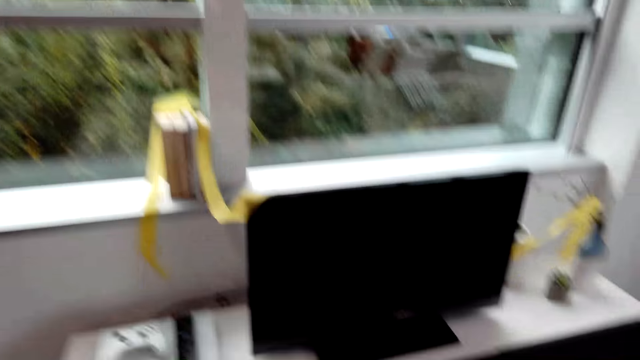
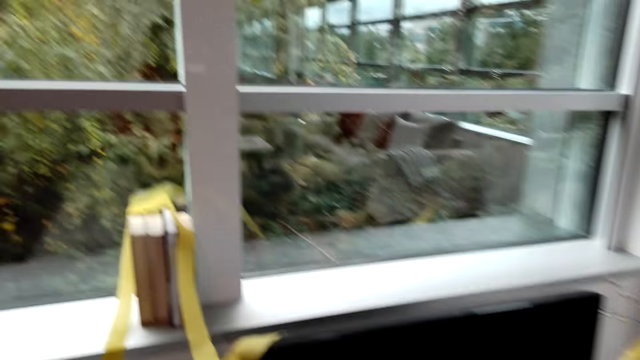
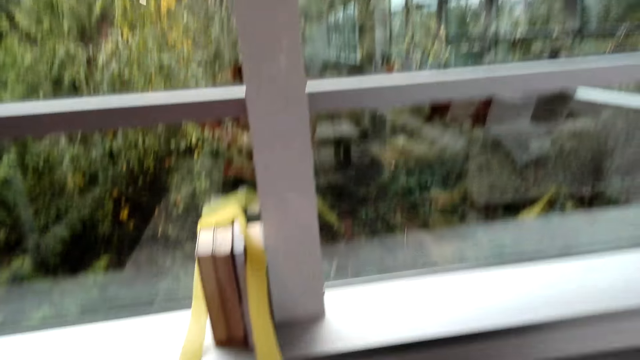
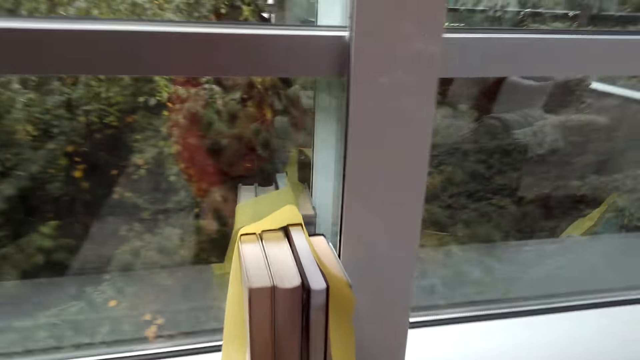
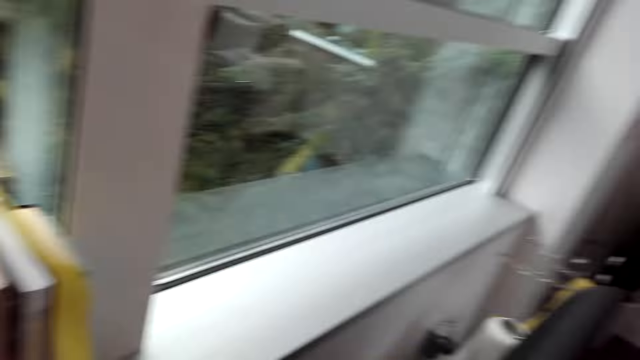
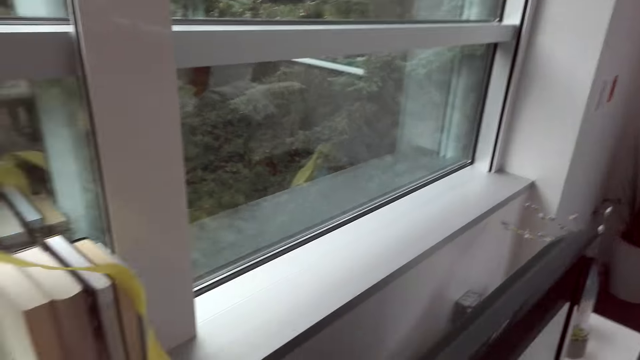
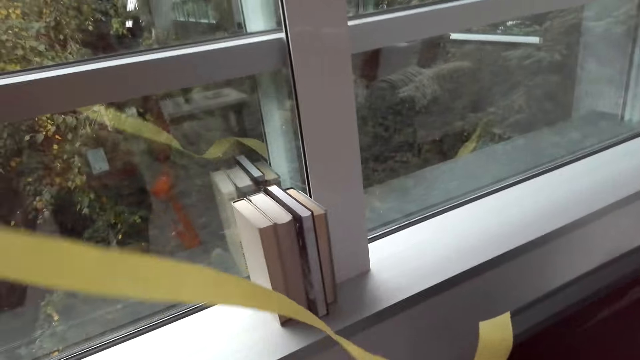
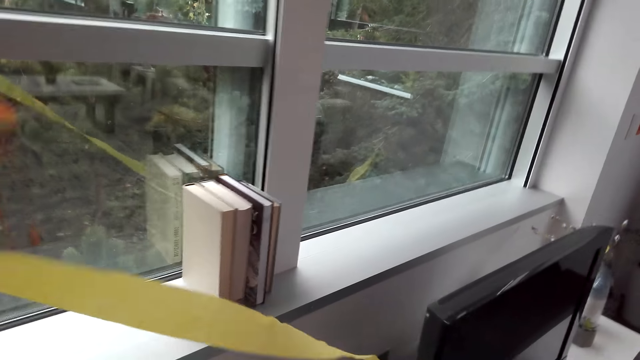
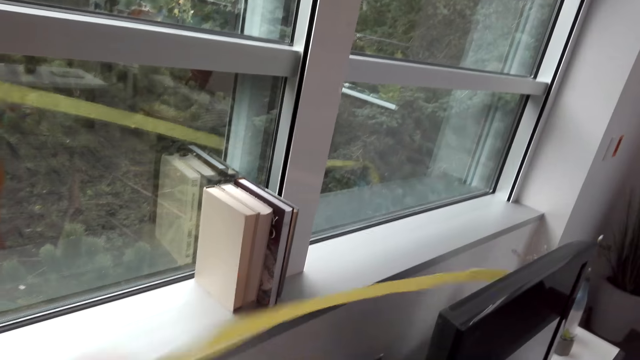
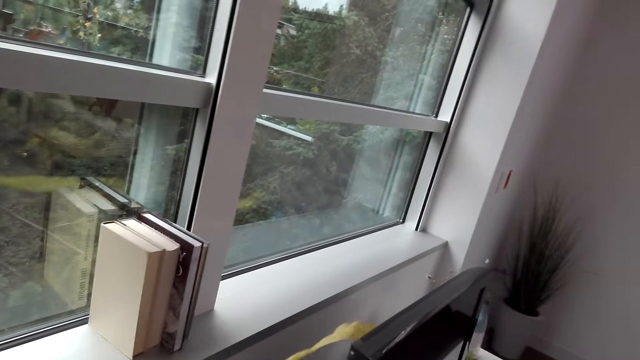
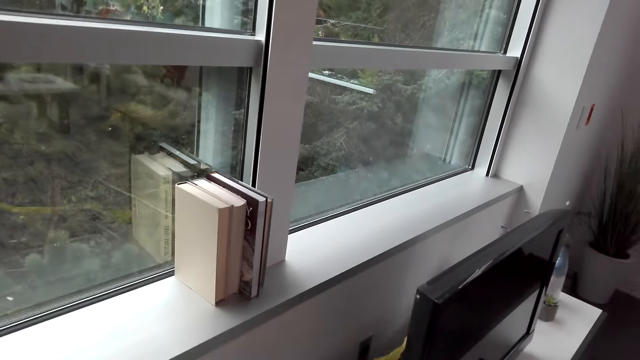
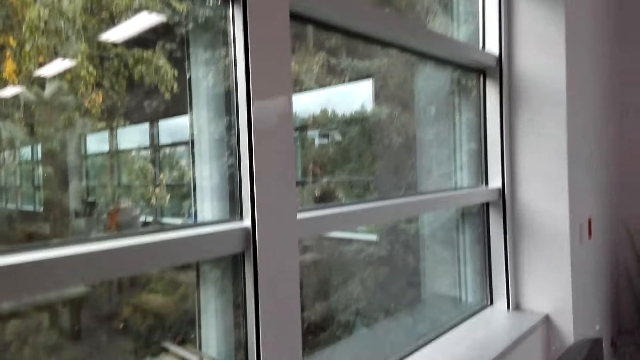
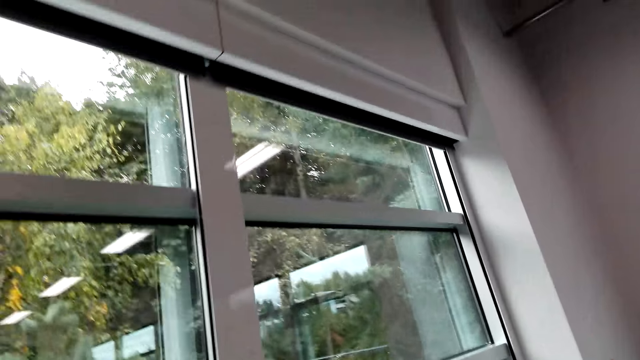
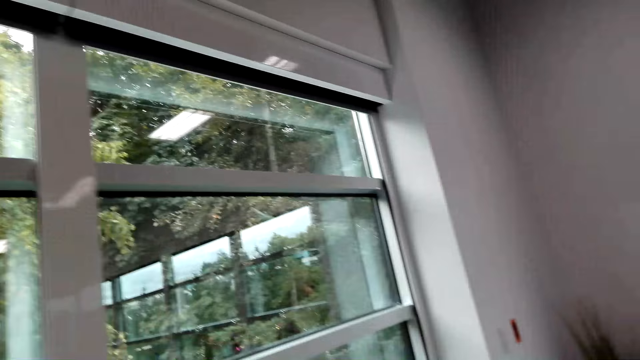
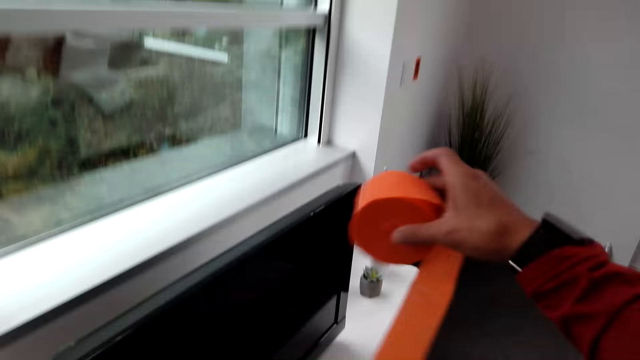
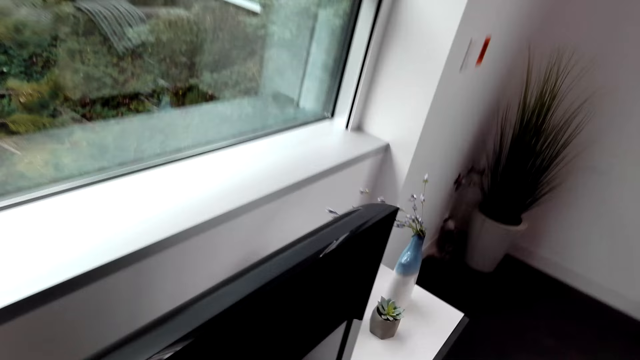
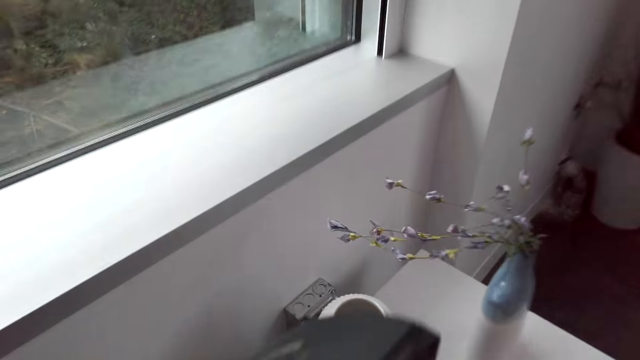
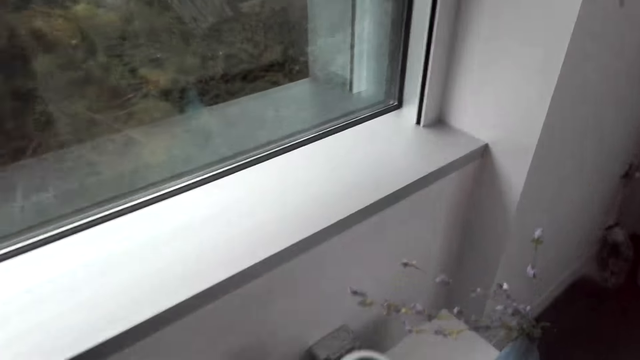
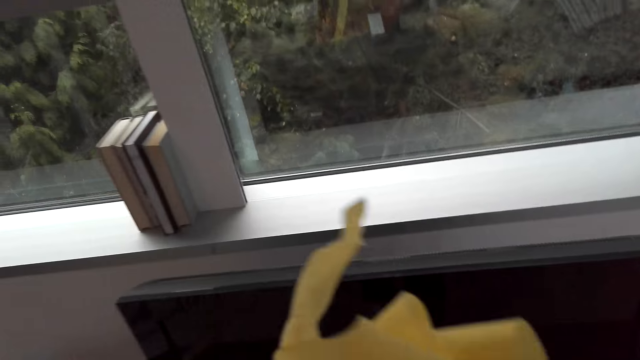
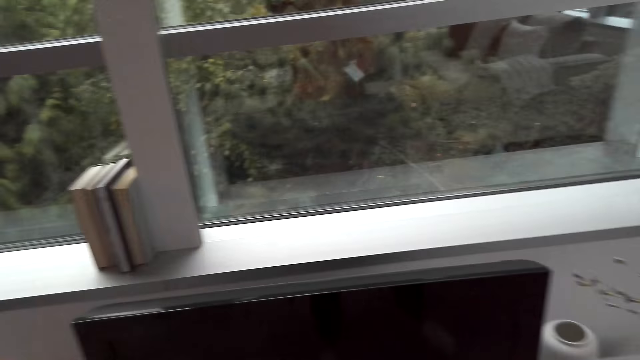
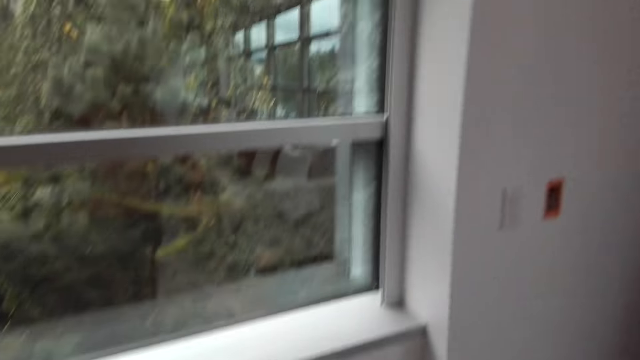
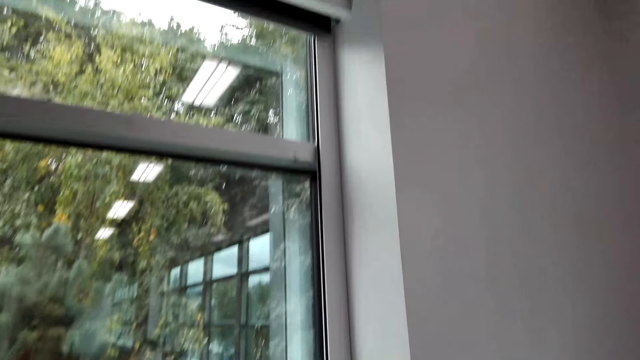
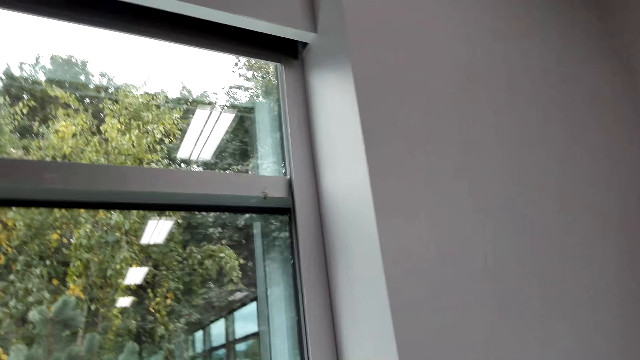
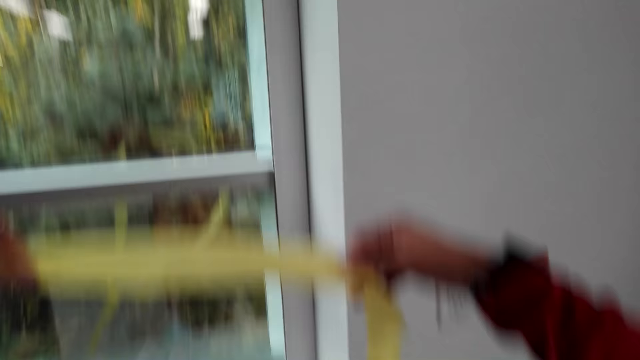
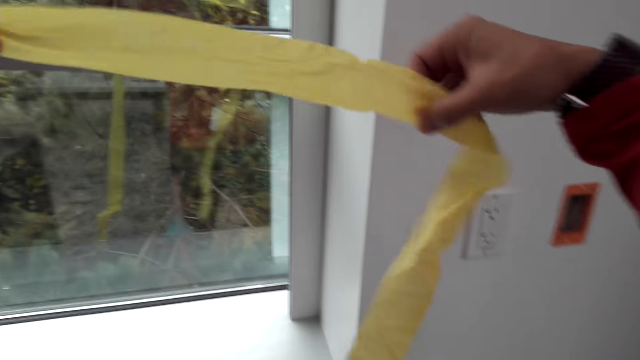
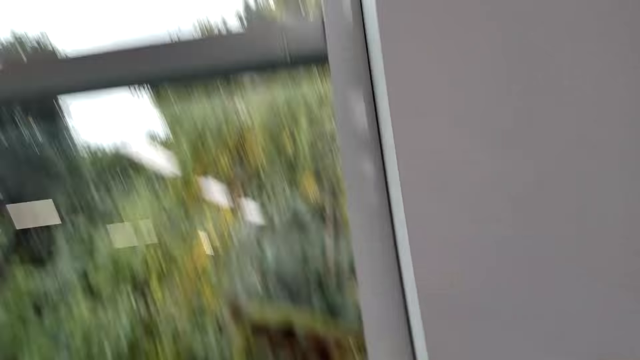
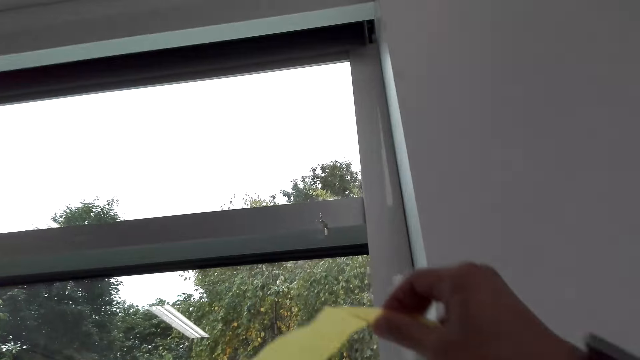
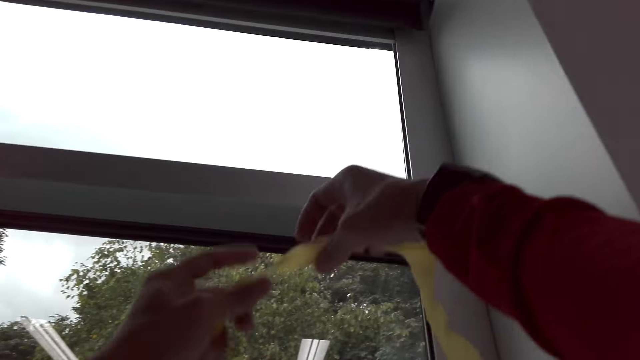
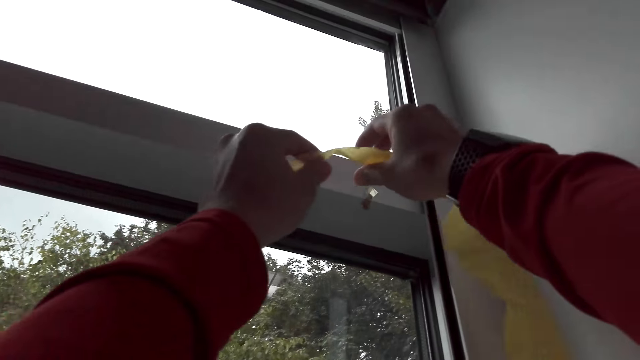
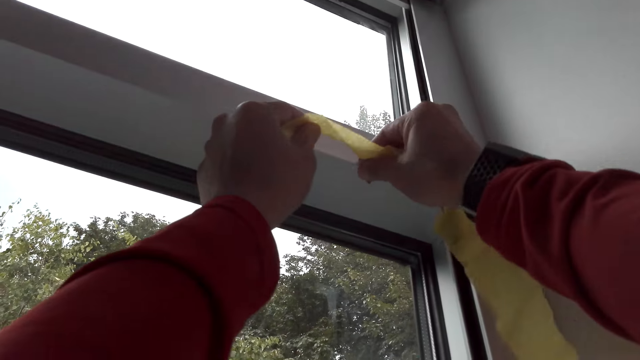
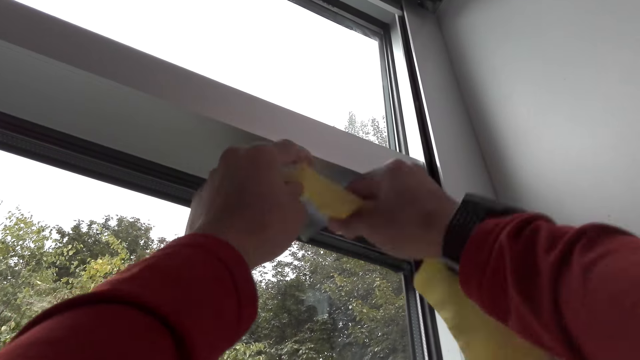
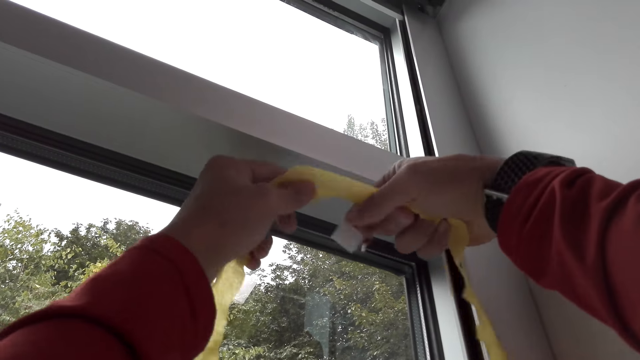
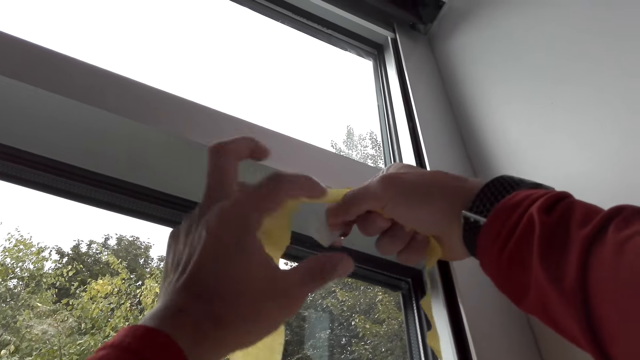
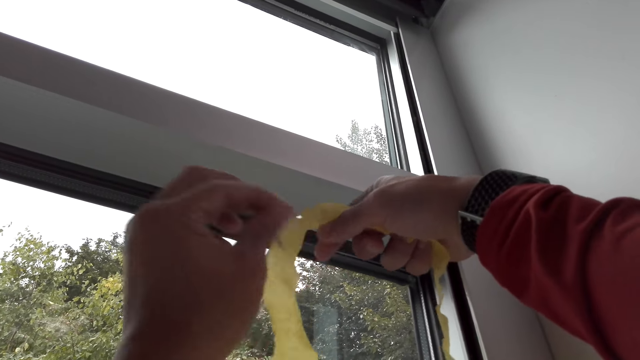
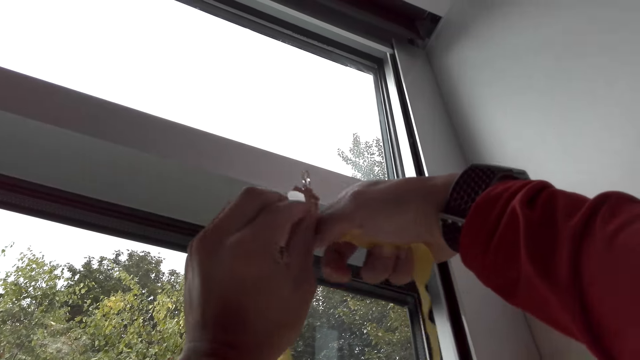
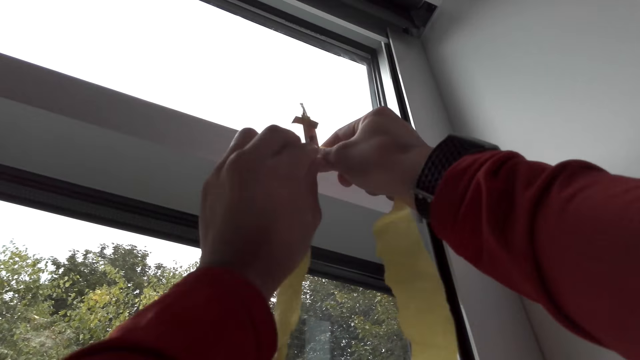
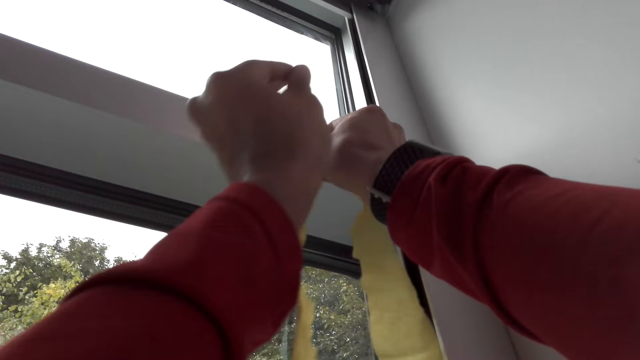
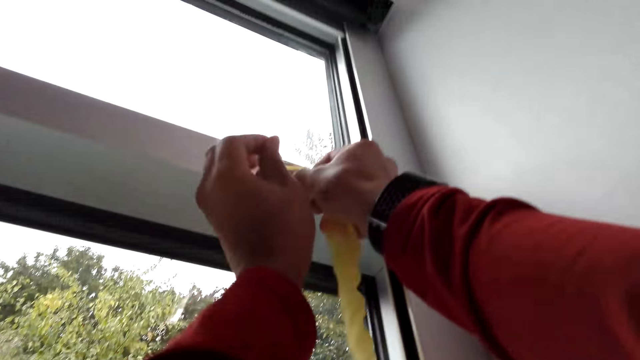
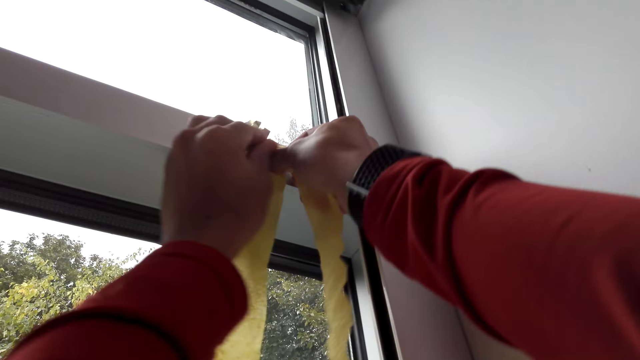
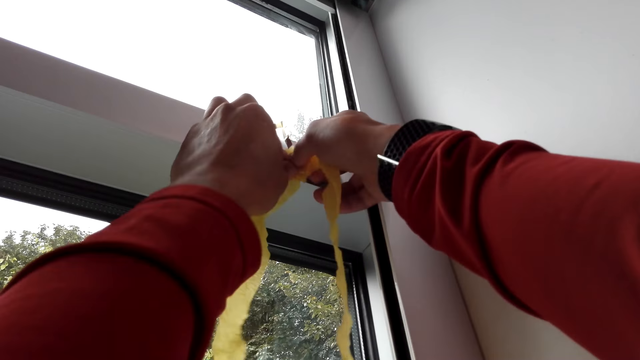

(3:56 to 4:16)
The camera wearer spreads a decoration on the wall. They take the ribbon. They place a decoration on the cabinet. They look around the room. They spread a decoration. They fix the decoration on the window.
